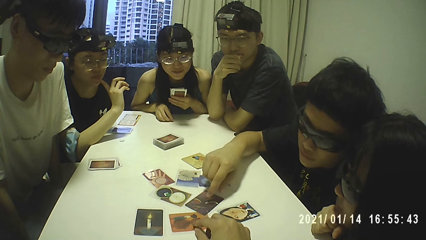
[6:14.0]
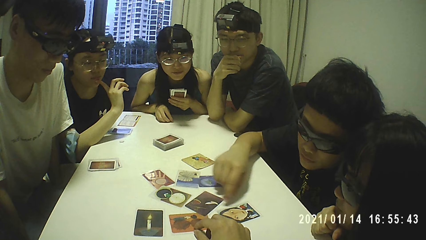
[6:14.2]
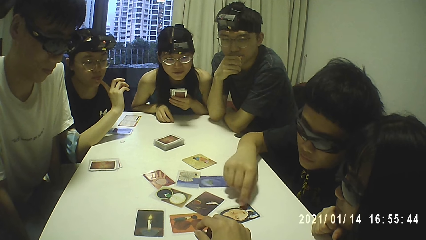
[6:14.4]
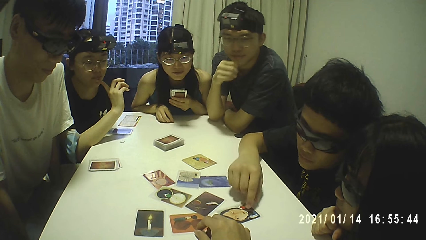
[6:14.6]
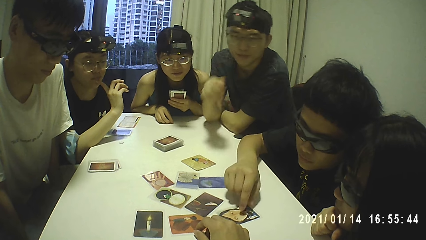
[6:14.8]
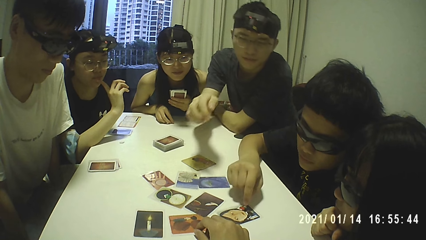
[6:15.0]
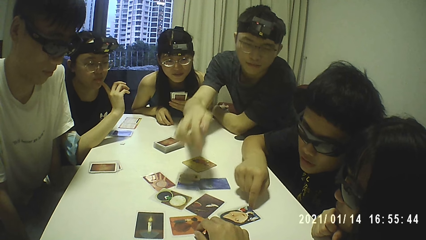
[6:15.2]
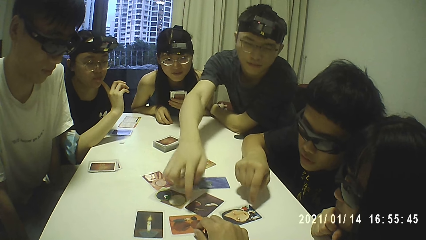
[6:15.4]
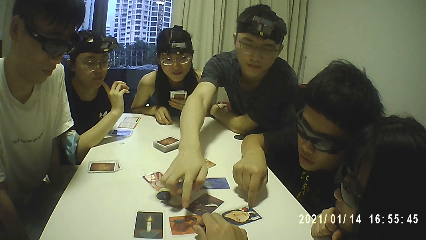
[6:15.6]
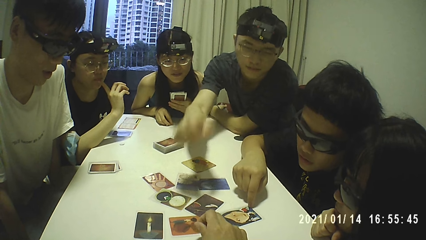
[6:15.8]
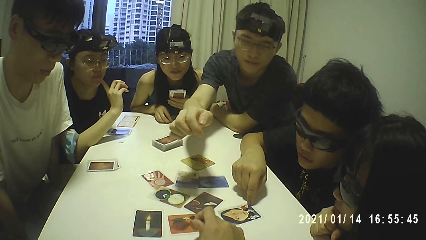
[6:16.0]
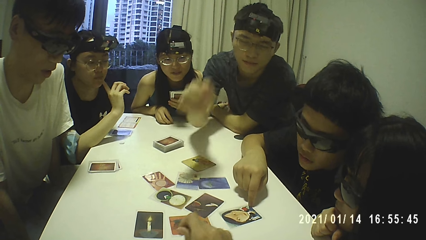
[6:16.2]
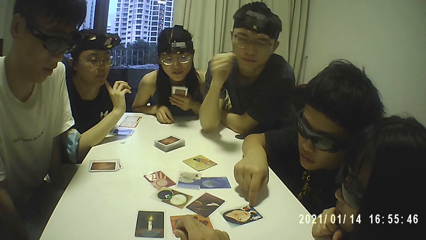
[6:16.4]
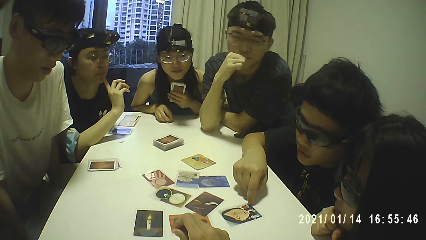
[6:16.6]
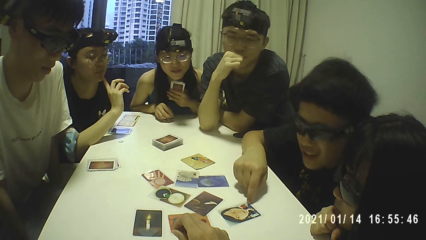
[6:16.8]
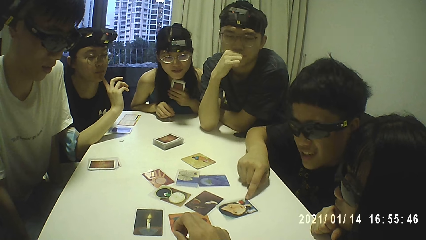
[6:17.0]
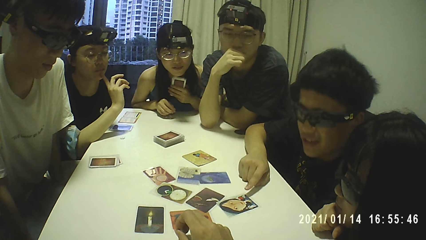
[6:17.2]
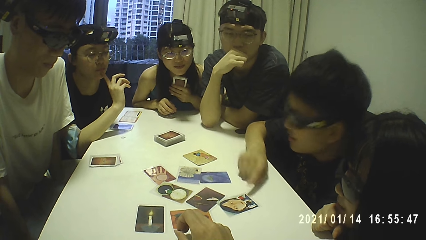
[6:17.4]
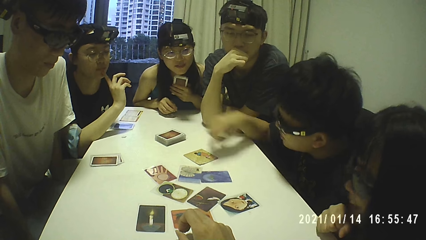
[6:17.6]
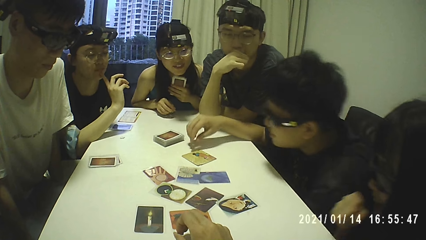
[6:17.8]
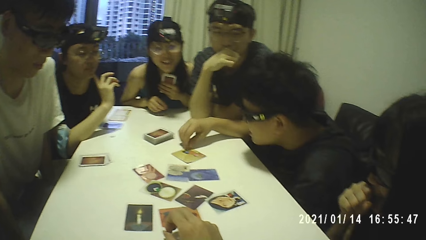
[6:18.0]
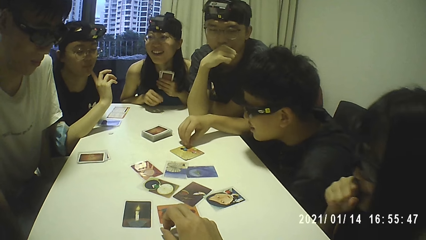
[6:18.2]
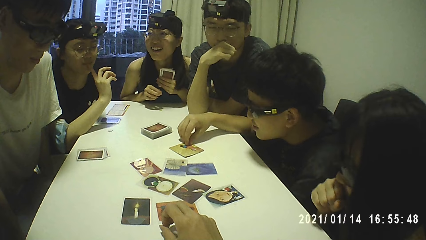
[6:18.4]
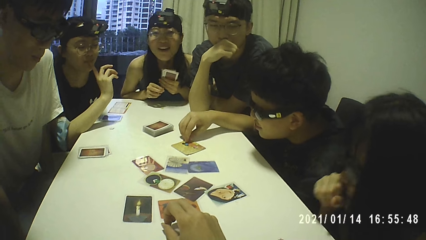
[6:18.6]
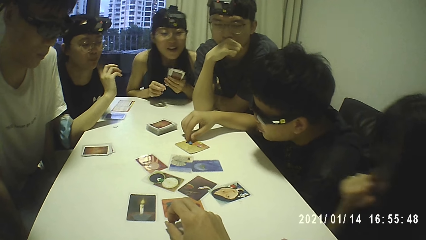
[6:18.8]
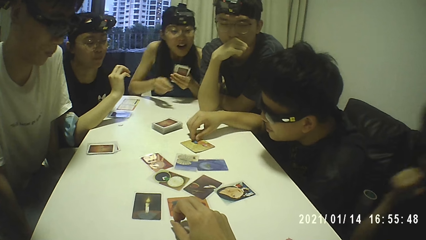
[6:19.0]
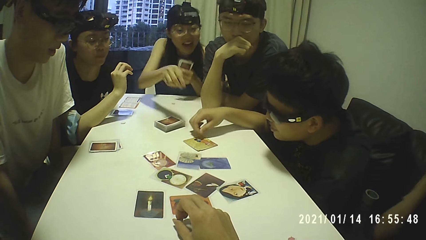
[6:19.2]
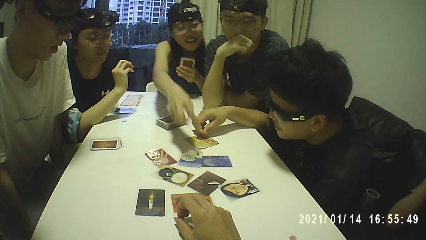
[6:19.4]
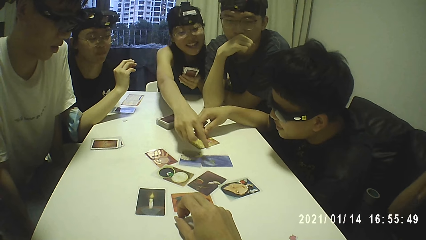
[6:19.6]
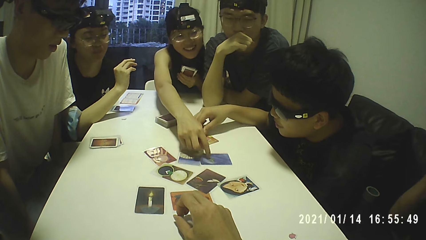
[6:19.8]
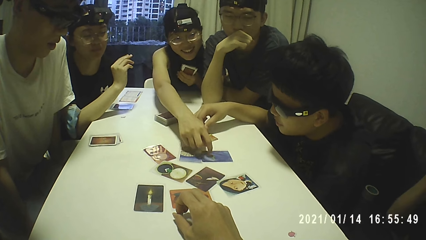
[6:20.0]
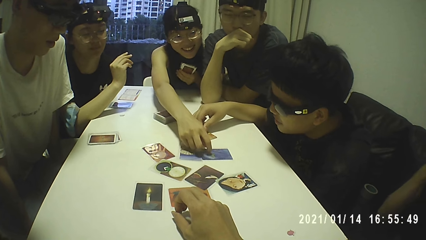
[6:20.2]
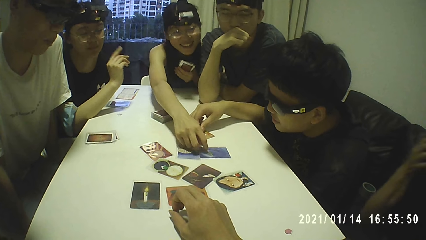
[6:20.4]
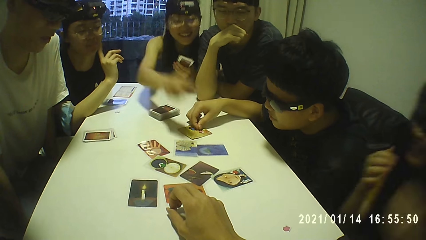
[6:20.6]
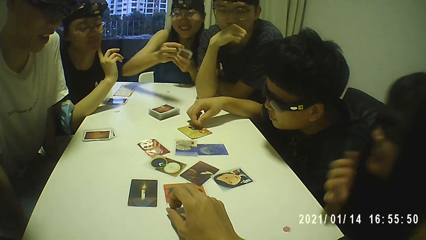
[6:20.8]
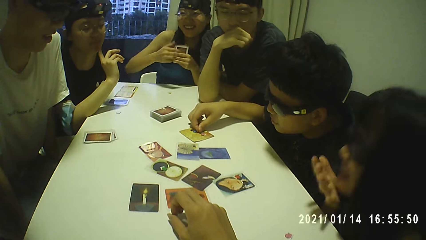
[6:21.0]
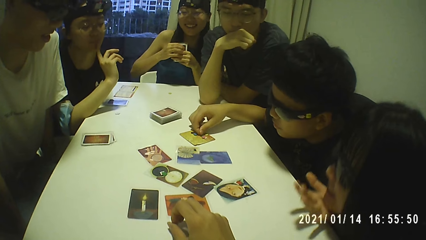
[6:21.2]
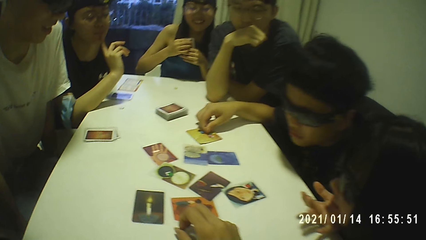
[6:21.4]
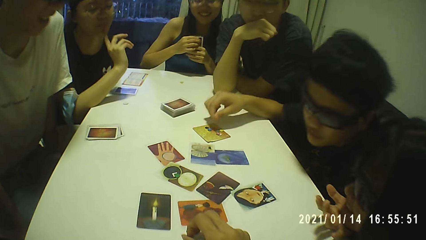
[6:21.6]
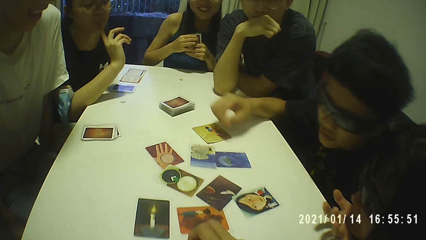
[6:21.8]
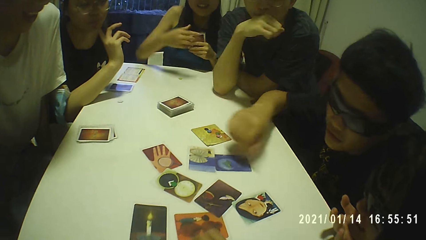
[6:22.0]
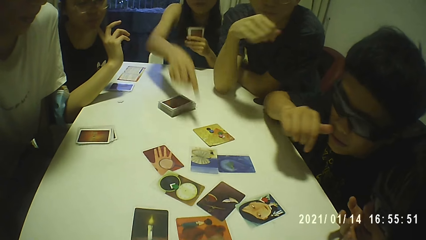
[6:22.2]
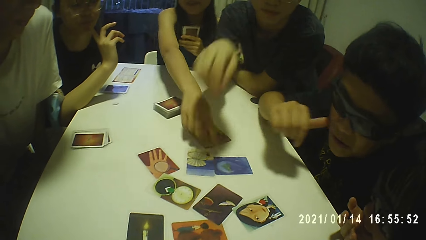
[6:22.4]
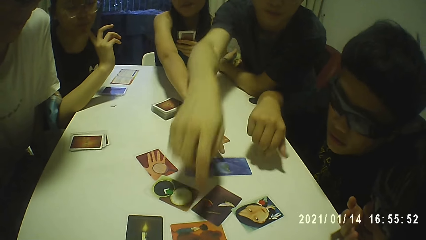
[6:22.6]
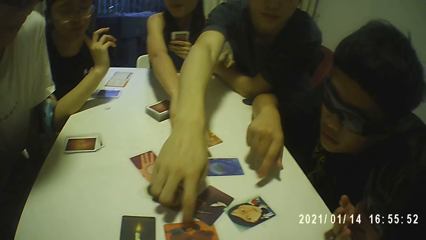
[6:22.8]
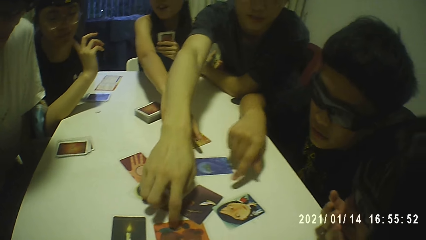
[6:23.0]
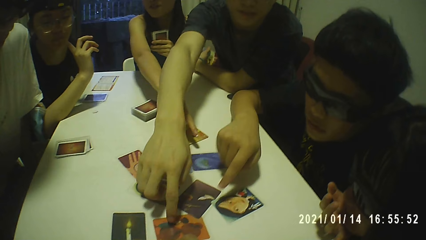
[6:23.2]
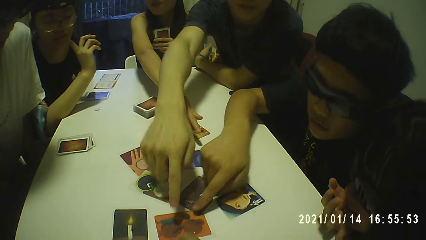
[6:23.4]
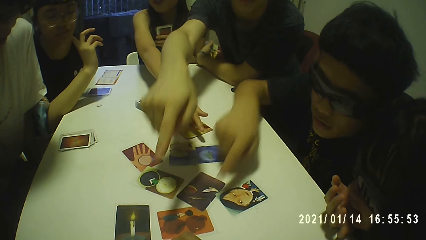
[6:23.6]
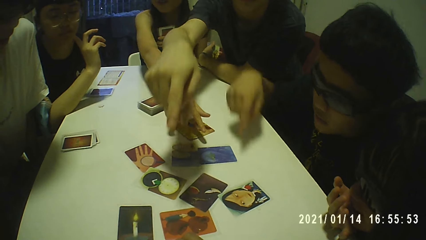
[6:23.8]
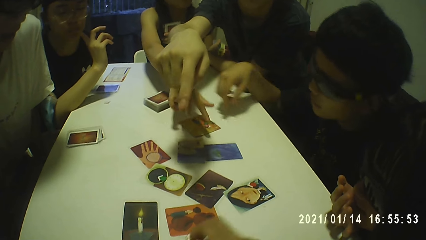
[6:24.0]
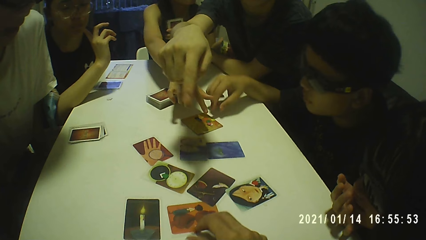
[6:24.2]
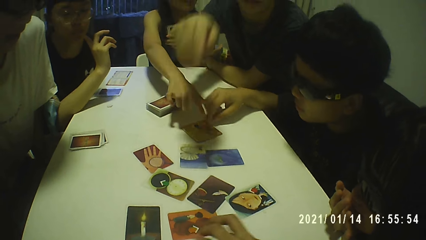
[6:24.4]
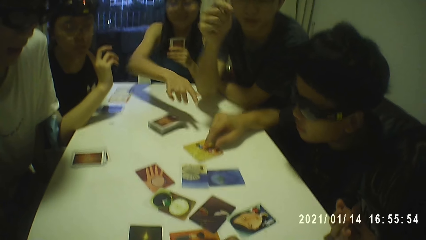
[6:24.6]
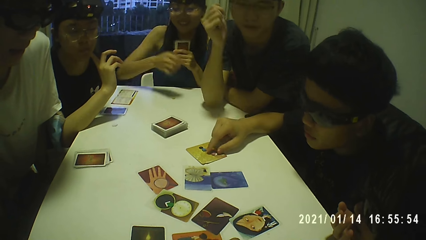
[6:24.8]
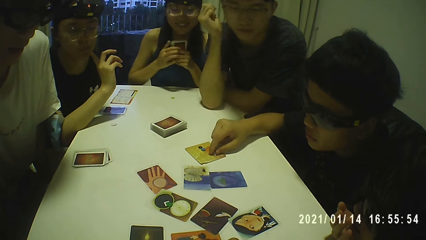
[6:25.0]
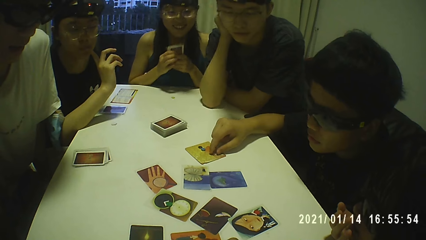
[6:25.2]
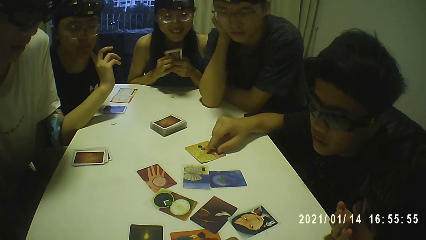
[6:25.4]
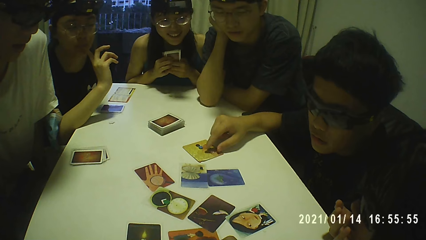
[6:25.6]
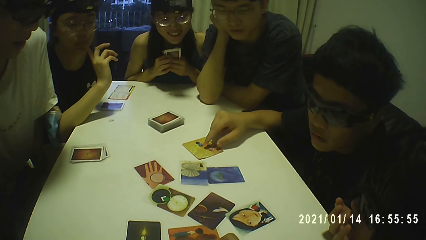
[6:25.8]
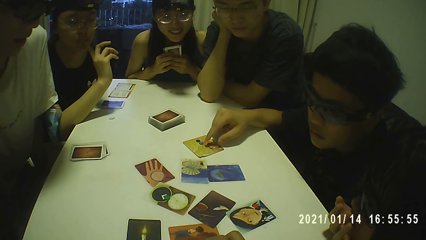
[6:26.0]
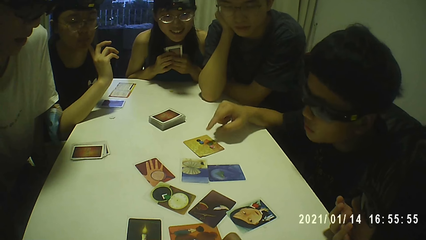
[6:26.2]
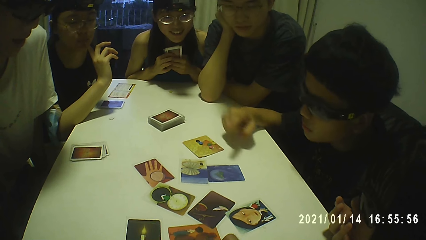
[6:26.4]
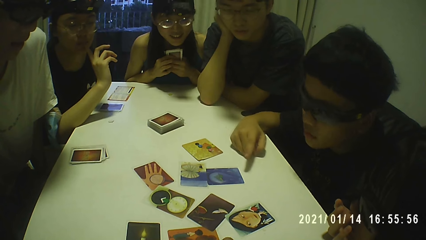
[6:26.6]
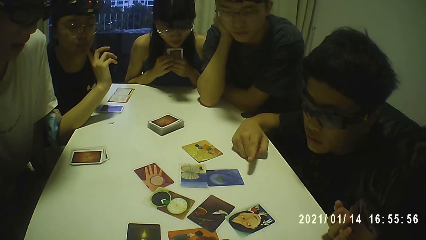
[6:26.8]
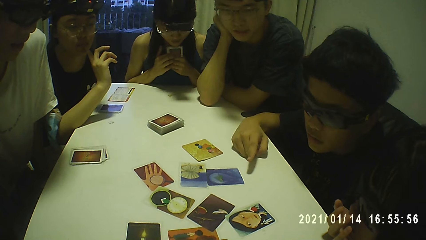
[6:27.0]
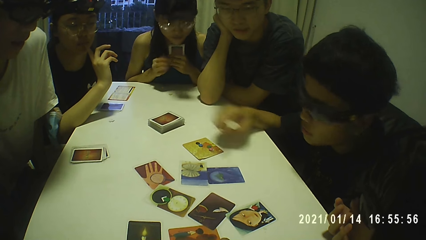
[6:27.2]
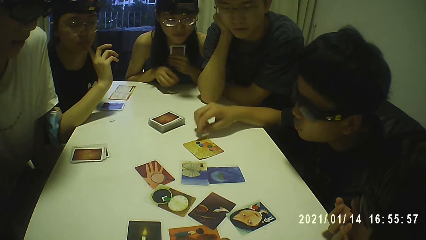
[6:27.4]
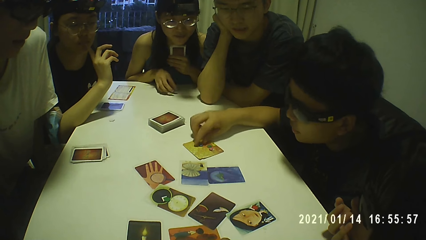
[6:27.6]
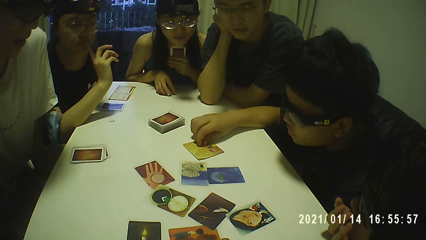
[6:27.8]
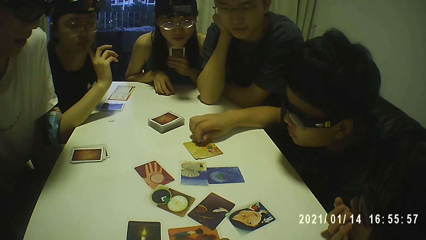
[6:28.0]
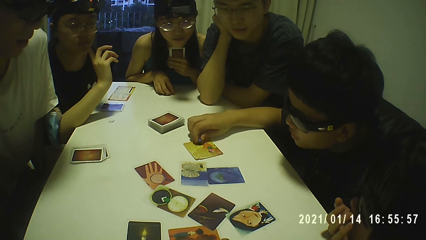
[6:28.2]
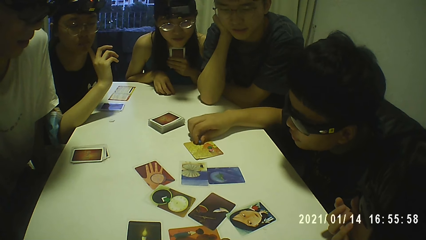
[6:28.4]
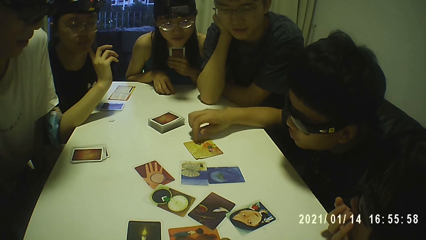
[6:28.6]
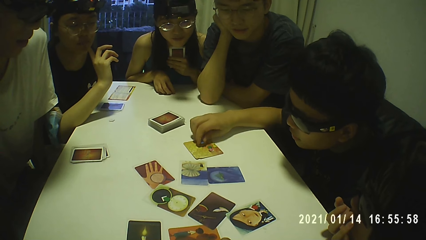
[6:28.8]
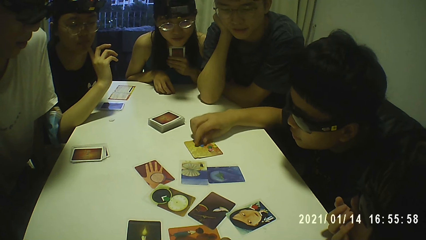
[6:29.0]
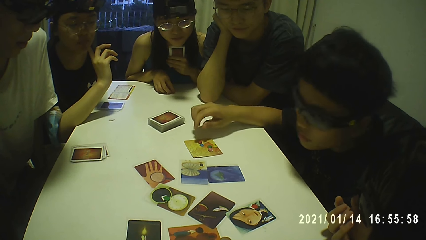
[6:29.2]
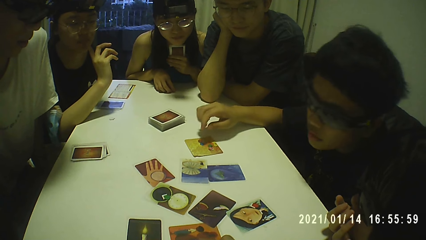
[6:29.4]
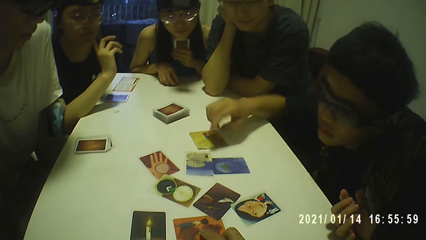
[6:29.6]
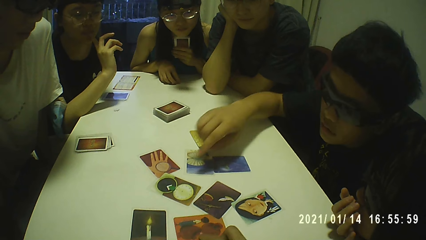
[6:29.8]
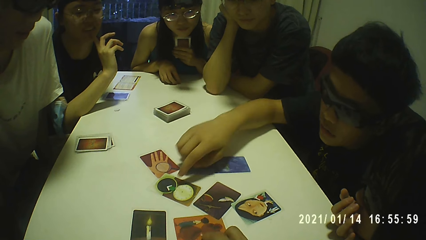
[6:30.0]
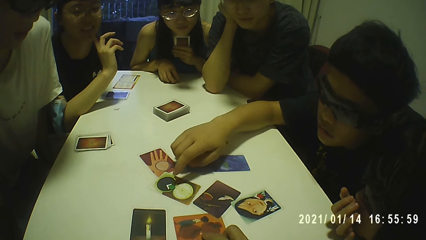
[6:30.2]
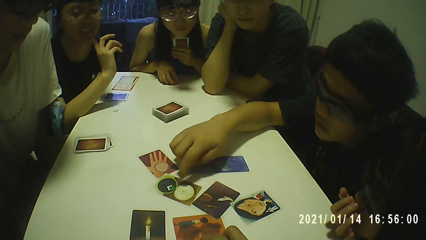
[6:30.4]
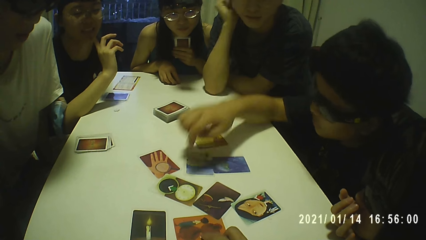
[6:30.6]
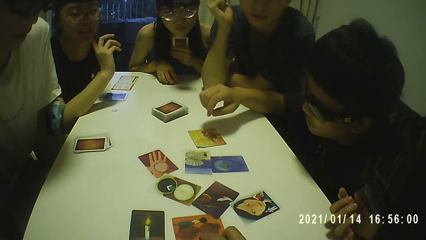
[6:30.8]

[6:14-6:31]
Some people point at the card on the table.
